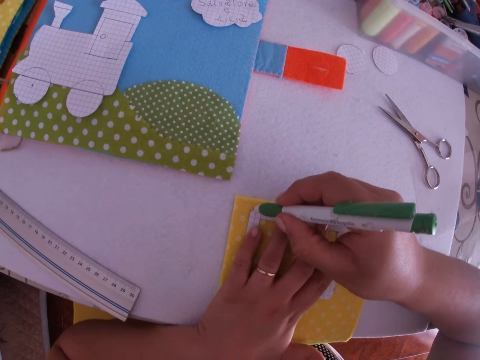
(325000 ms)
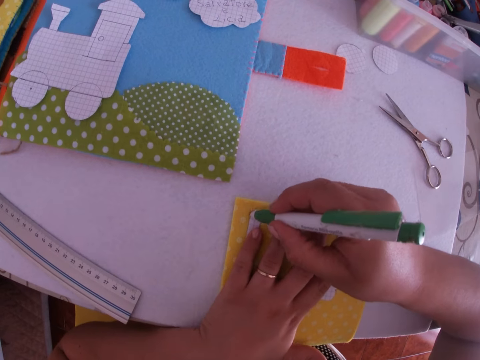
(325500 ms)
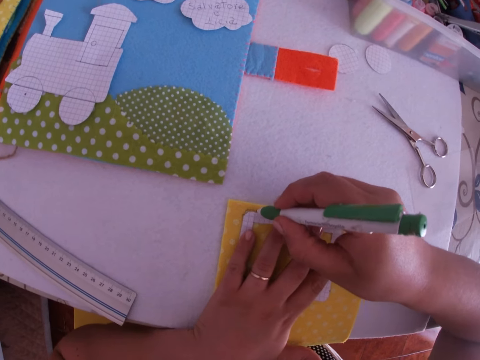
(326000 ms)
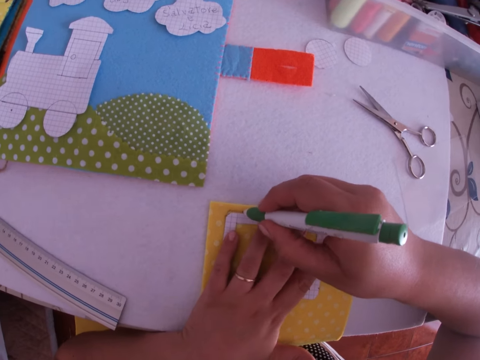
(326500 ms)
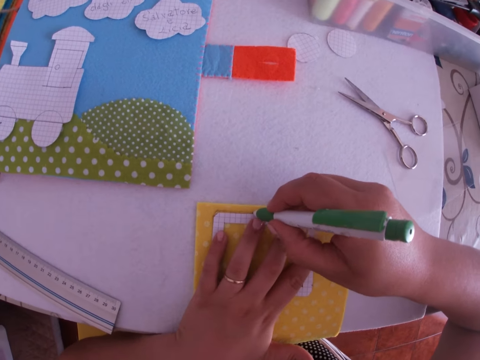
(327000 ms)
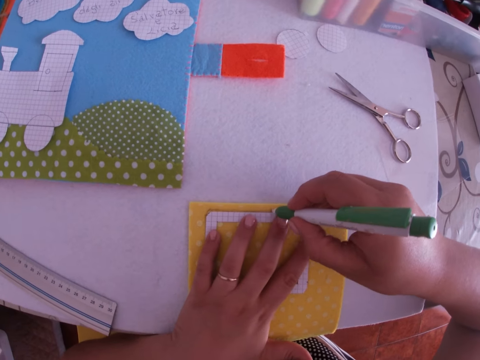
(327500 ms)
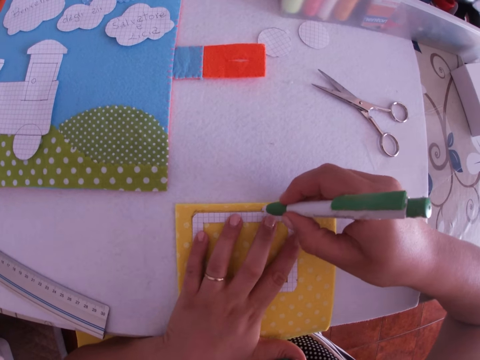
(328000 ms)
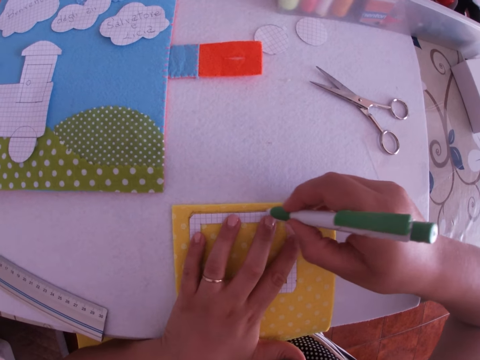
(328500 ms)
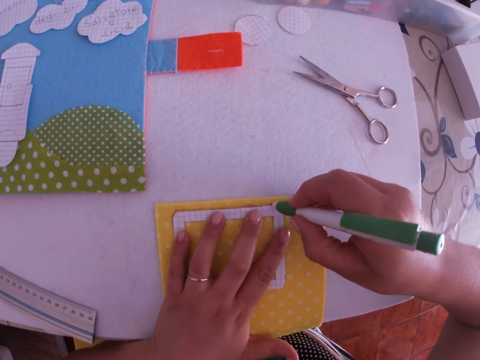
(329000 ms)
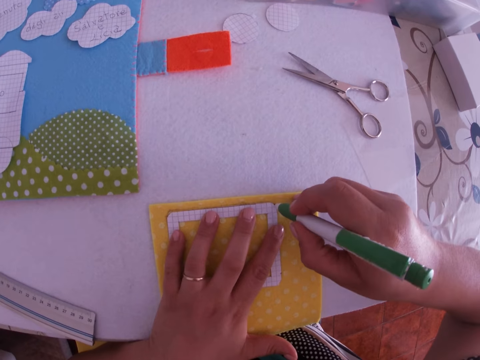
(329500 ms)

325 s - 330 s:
The camera wearer outlines the third piece of paper on the yellow foam sheet with the pen.

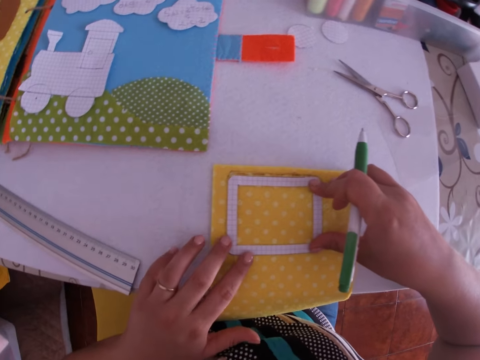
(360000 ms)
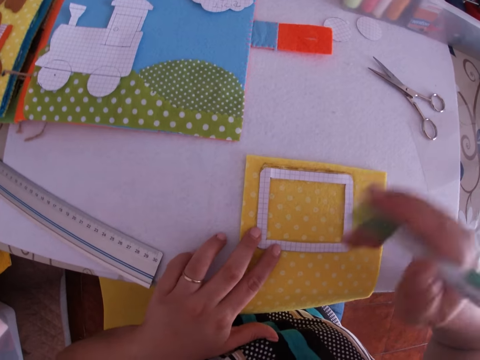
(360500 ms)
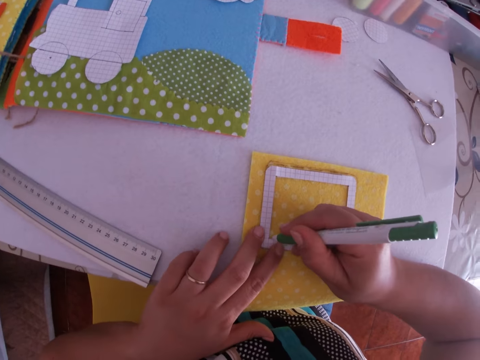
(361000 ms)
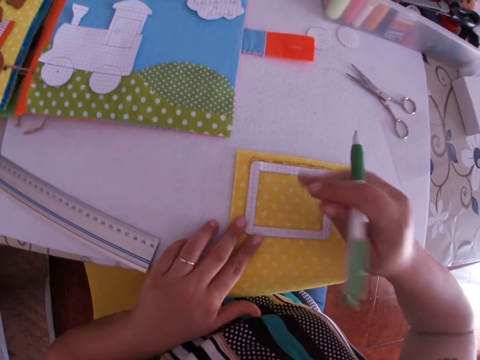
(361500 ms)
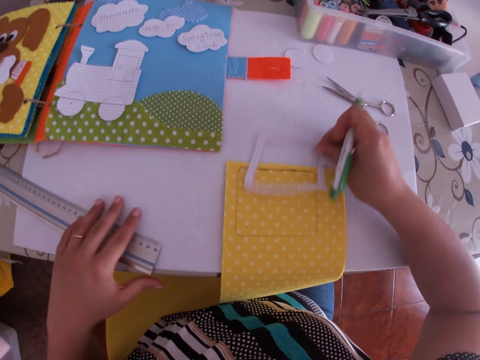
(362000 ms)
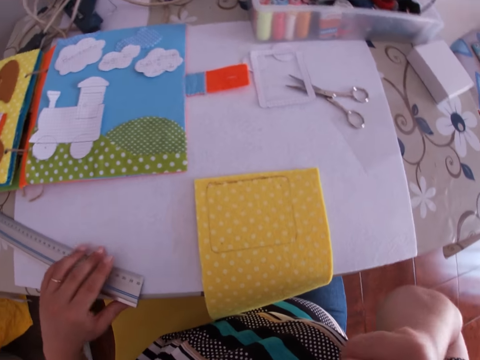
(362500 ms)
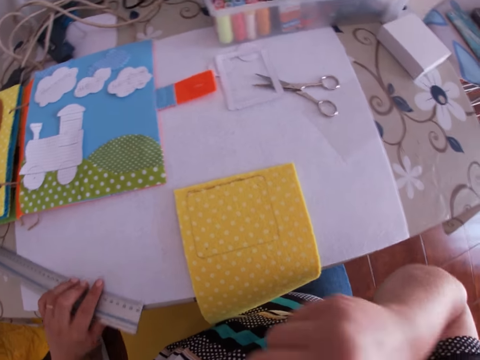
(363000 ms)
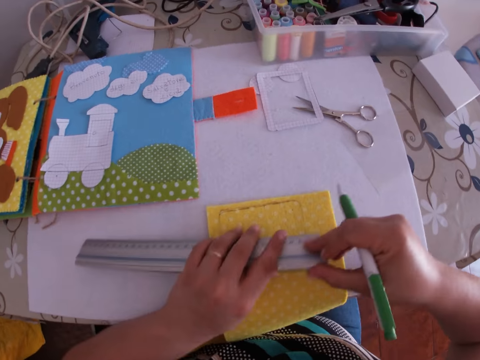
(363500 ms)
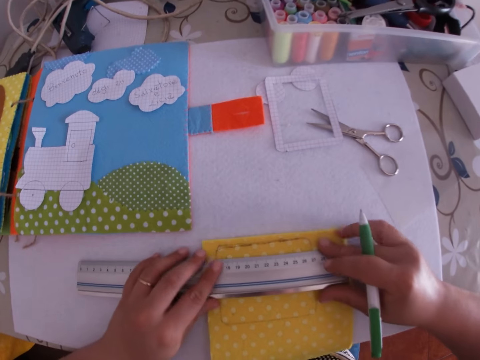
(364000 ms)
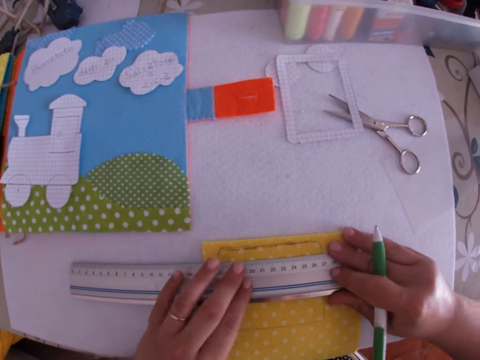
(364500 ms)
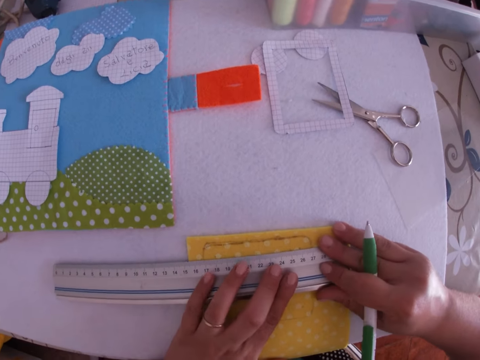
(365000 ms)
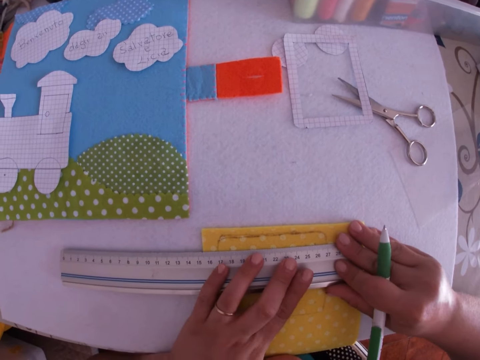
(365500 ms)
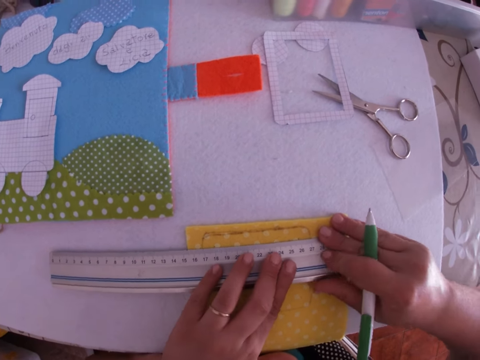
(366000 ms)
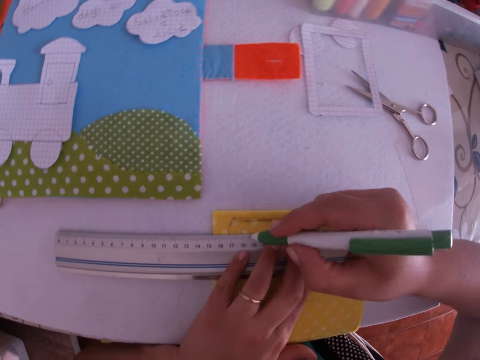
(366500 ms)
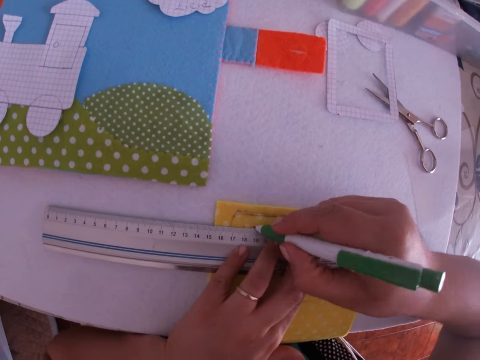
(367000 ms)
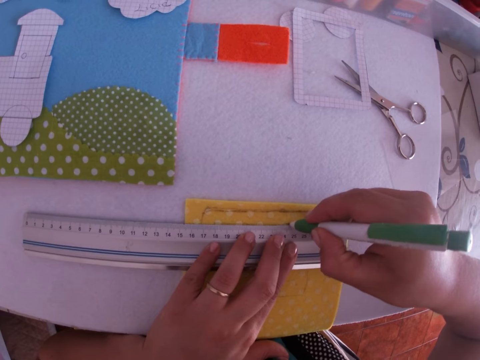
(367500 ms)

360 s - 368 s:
The camera wearer removes the third piece of paper from the yellow foam sheet. They place the fabric on the table. They pick a ruler from the table. They place the ruler on the yellow foam sheet. They outline on the yellow foam sheet with the pen.

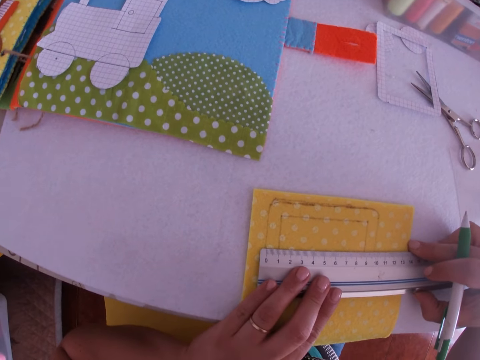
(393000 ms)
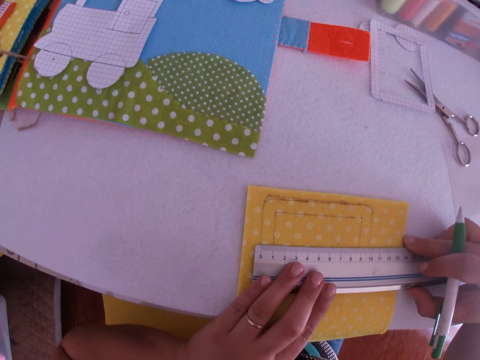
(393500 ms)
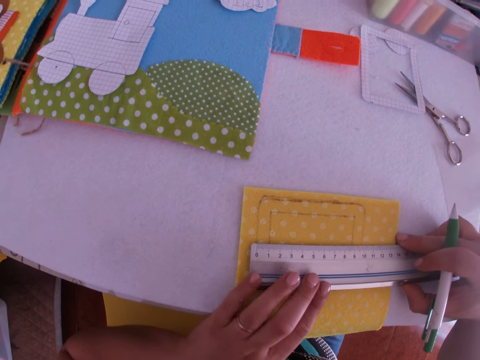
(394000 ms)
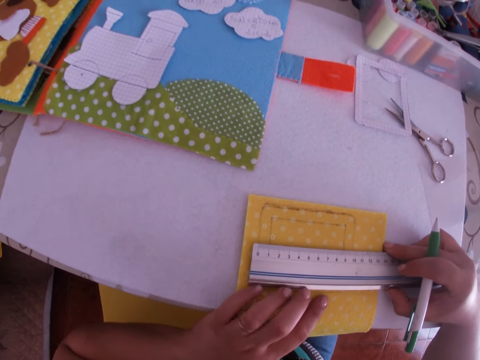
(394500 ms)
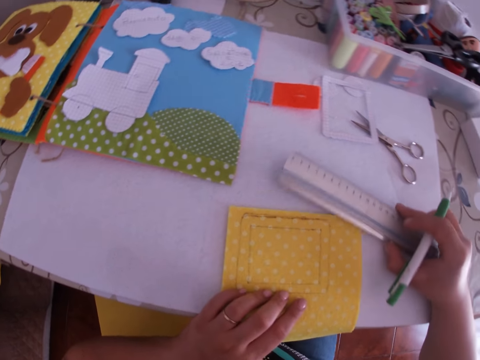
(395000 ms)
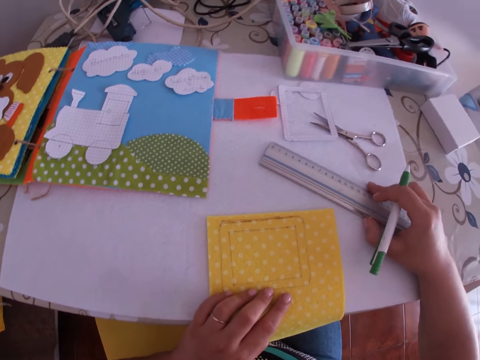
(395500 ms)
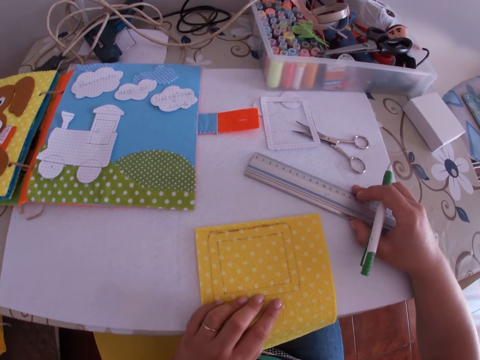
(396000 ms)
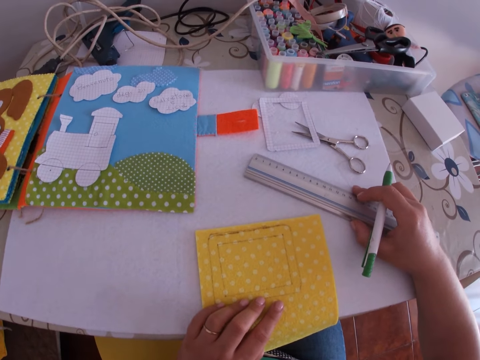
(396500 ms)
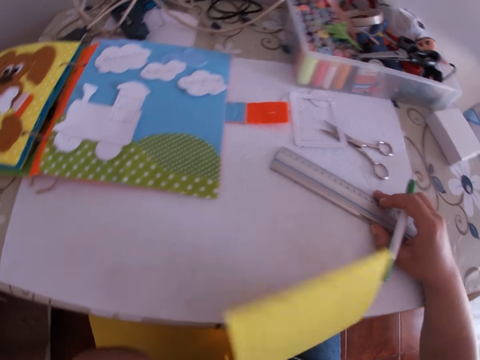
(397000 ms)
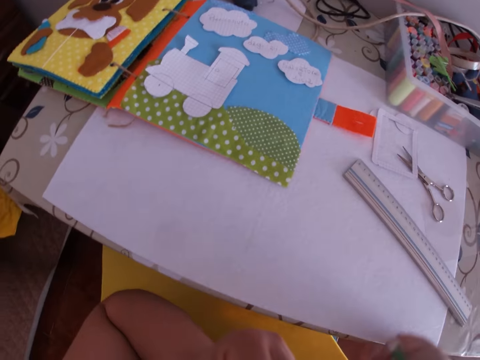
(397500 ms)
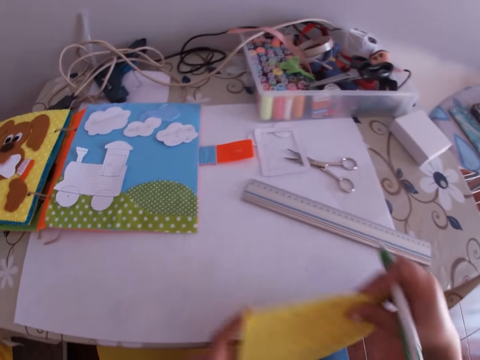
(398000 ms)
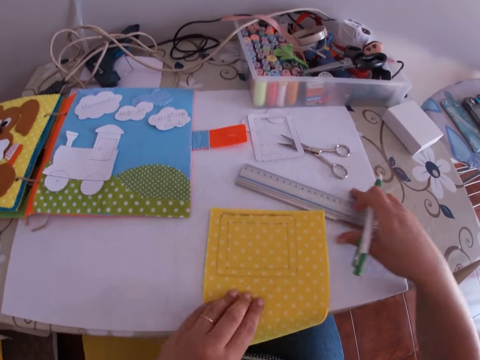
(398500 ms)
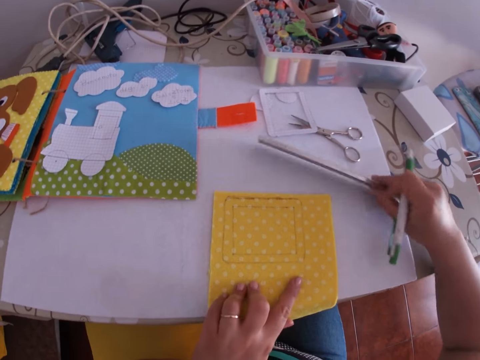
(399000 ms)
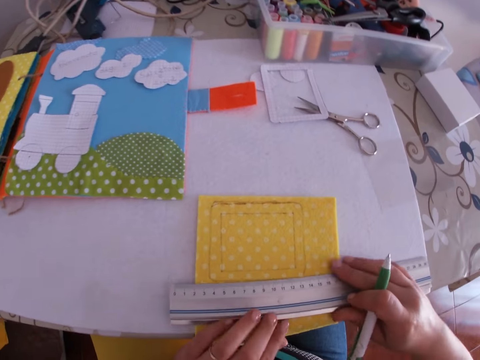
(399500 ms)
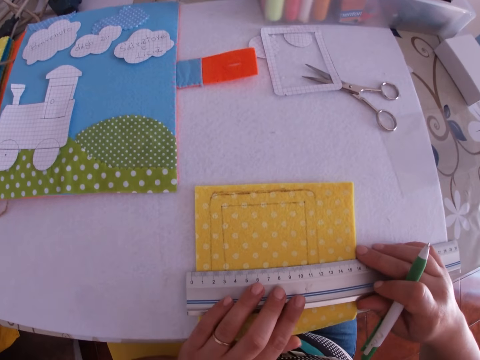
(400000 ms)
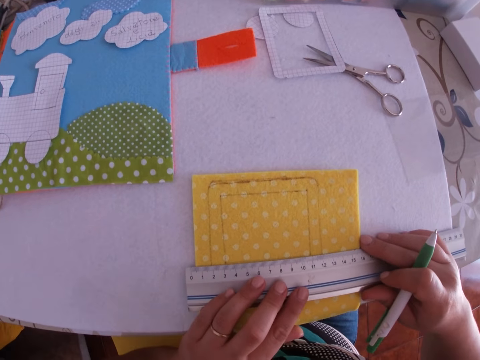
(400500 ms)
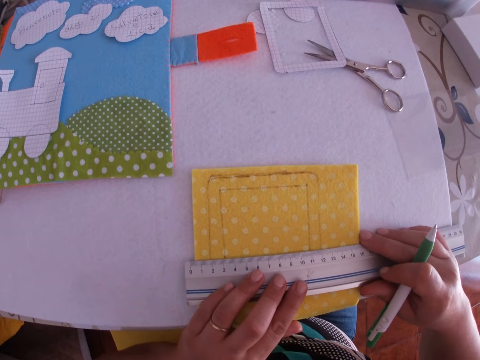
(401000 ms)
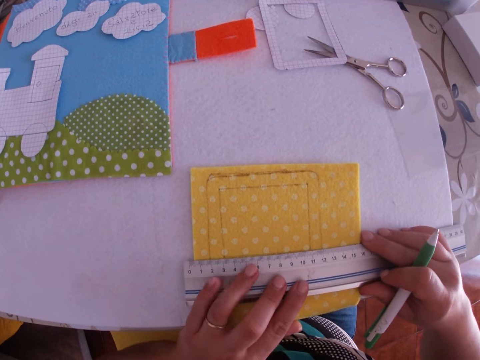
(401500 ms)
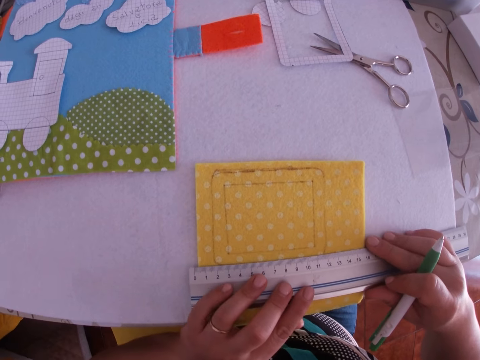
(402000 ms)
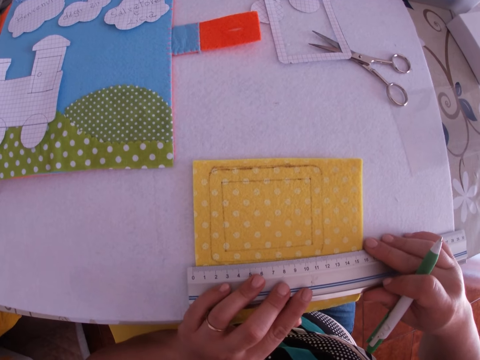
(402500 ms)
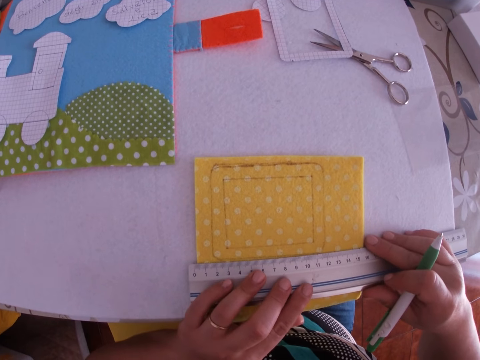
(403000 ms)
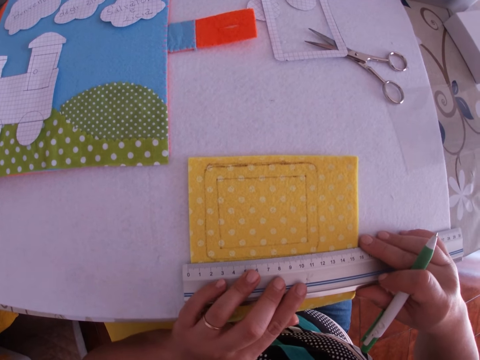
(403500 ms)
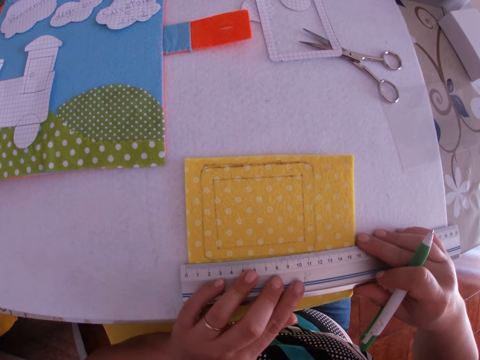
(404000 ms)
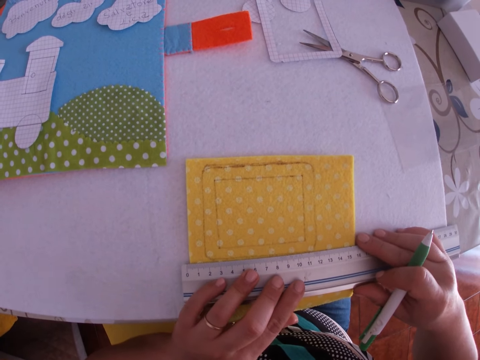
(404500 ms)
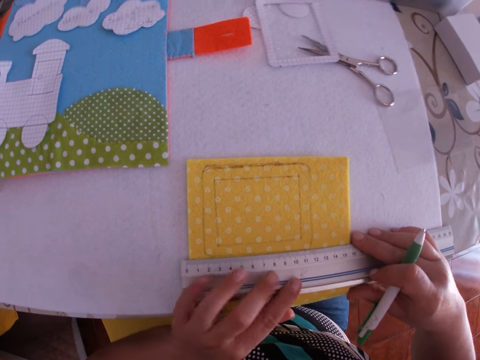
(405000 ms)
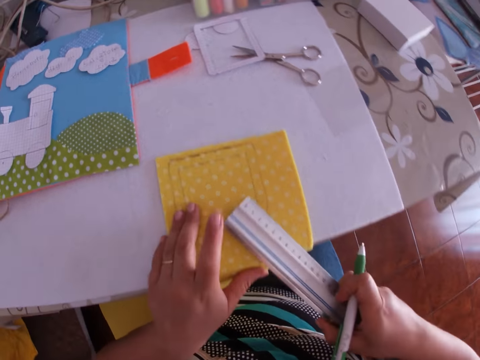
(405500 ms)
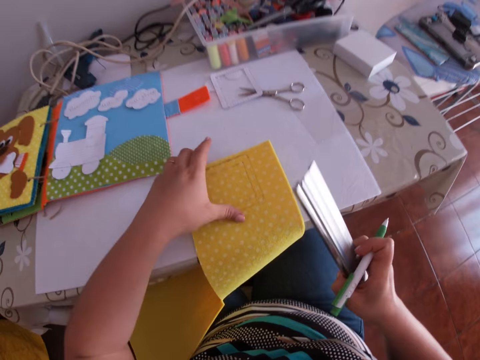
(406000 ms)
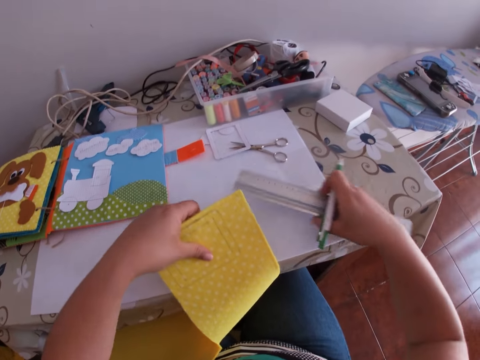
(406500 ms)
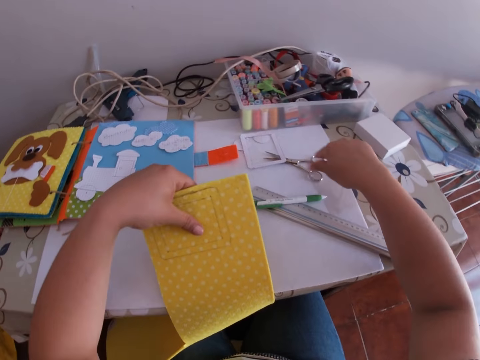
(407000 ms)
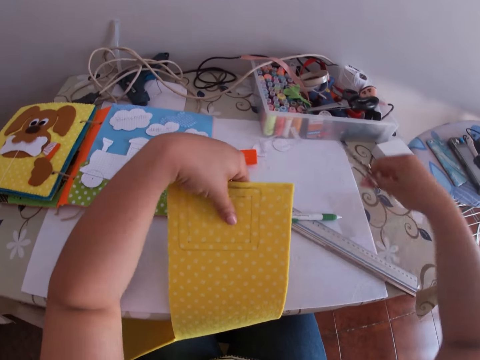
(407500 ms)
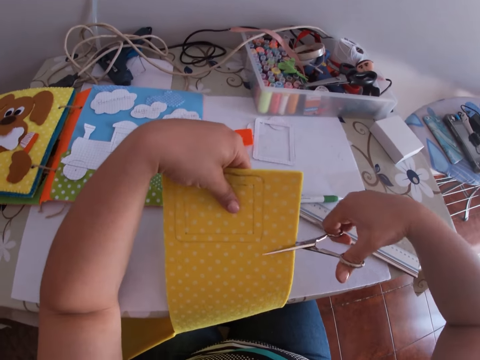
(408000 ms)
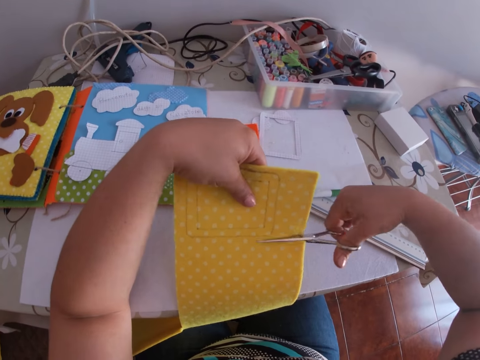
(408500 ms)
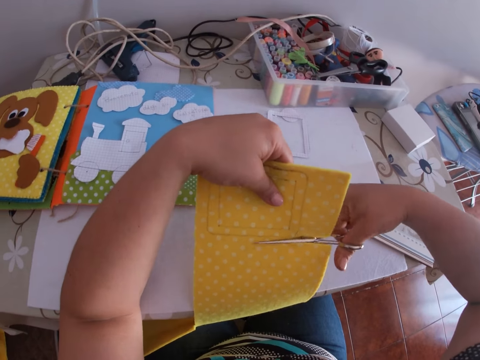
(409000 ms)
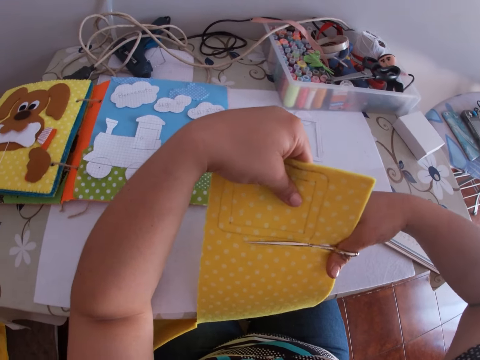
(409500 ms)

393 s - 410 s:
The camera wearer uses the ruler to measure the outline on the yellow foam sheet. They drop the ruler on the table. They lift the yellow foam sheet from the table. They place the yellow foam sheet on the table. They pick the ruler from the table. They place the ruler on the yellow foam sheet. They draw on the fabric. They measure the outlines with the ruler. They drop the ruler on the table. They drop the pen on the table. They pick another pair of scissors from the table. They cut the yellow foam sheet with the pair of scissors.
